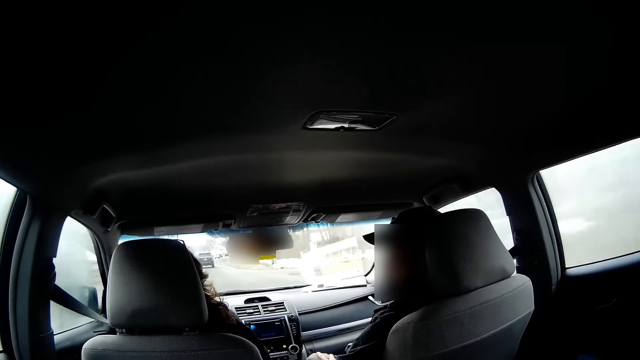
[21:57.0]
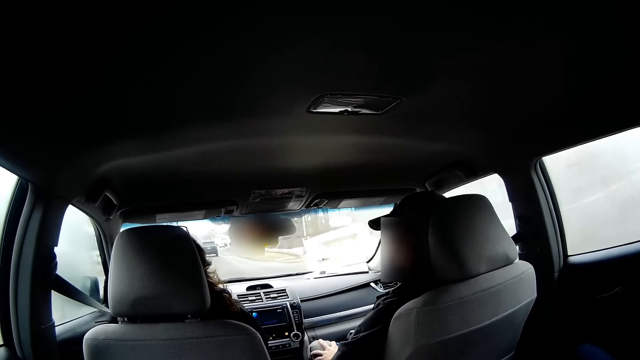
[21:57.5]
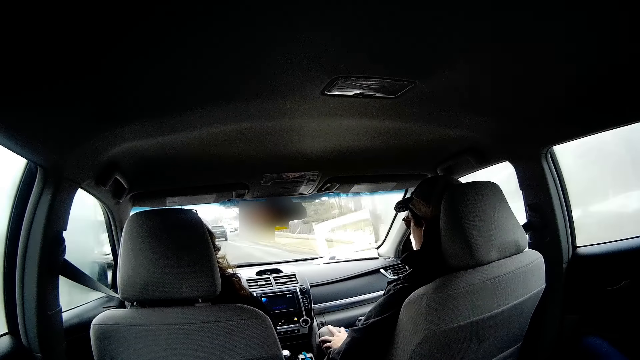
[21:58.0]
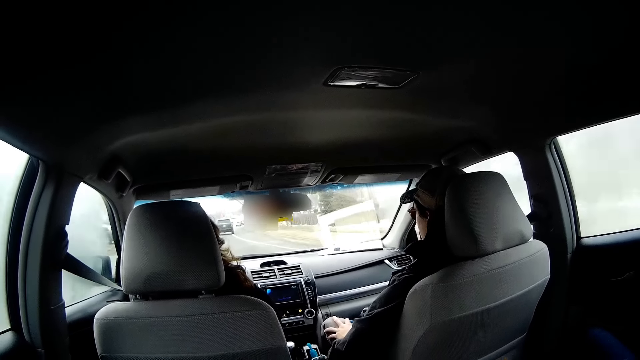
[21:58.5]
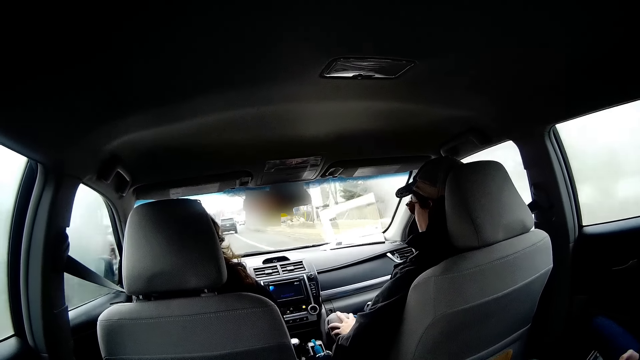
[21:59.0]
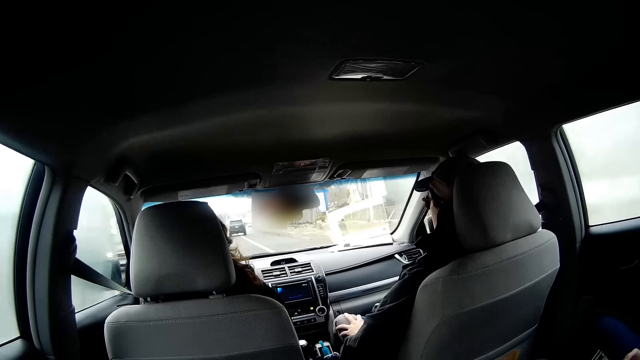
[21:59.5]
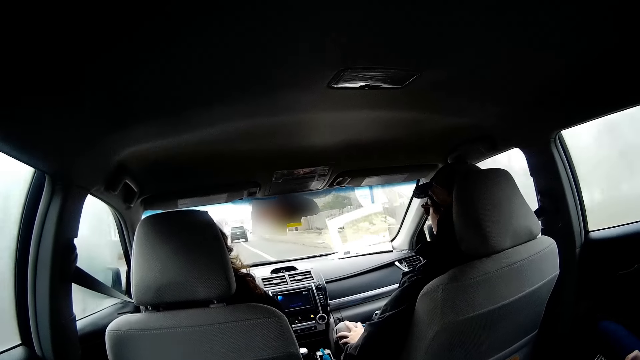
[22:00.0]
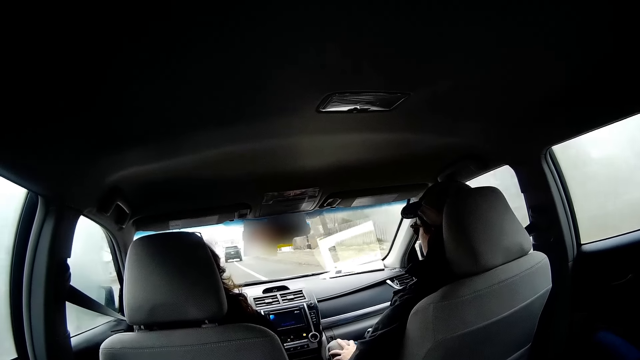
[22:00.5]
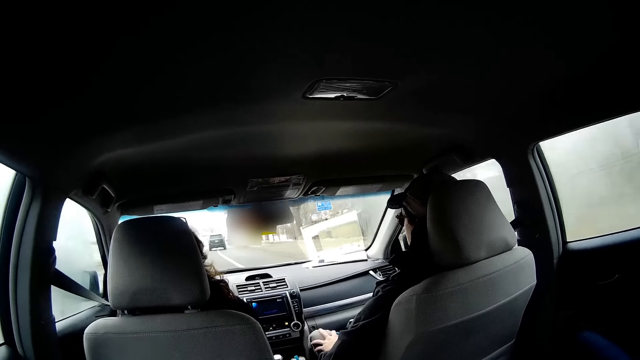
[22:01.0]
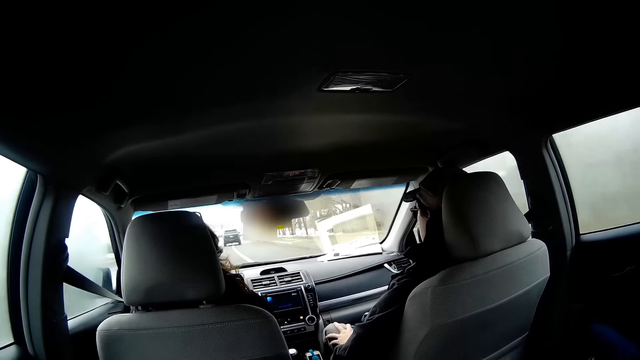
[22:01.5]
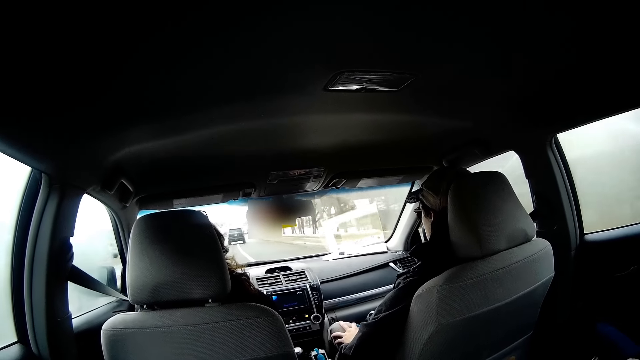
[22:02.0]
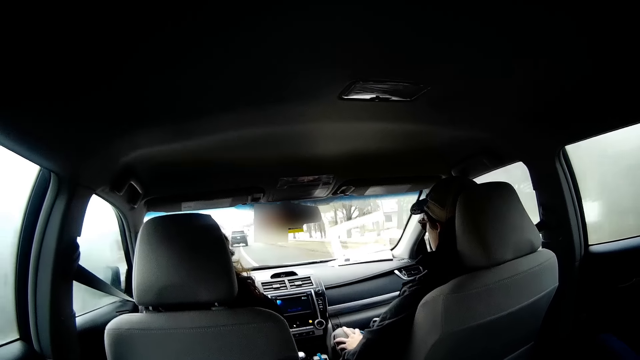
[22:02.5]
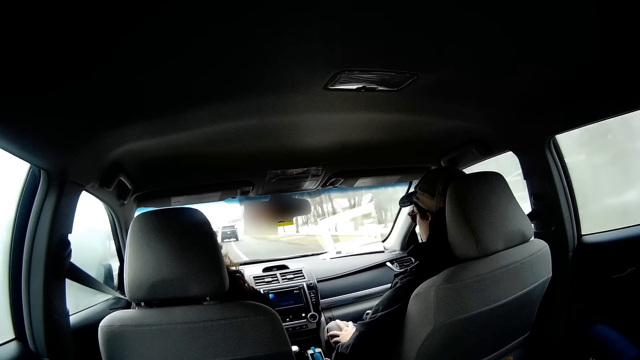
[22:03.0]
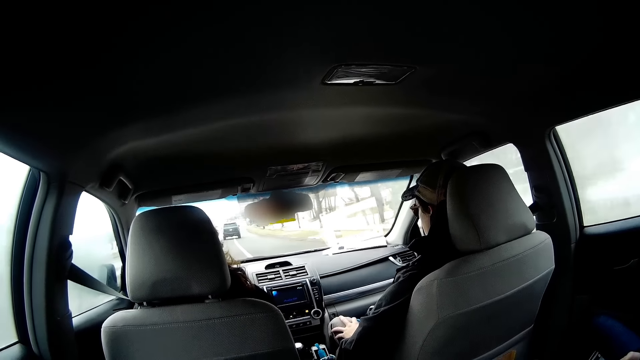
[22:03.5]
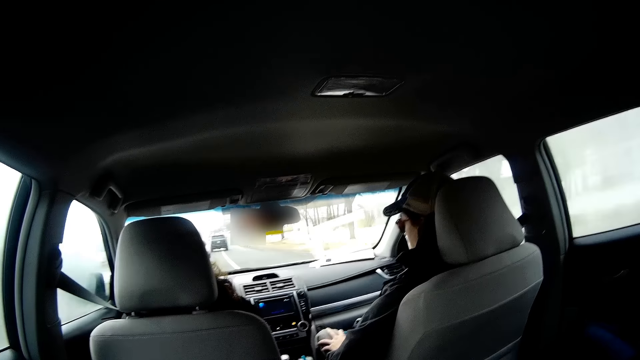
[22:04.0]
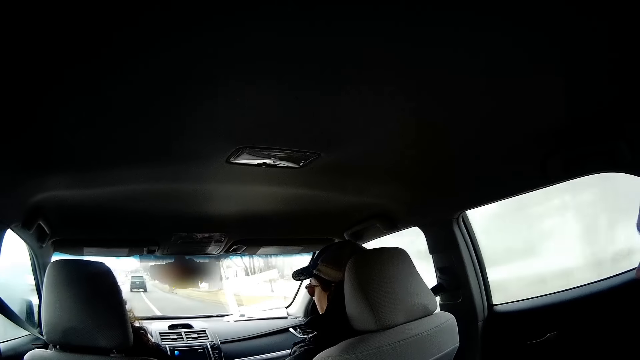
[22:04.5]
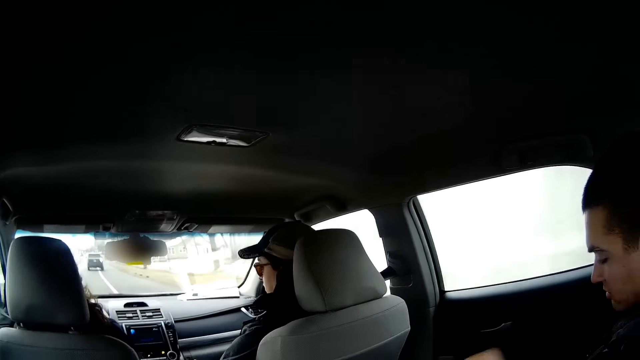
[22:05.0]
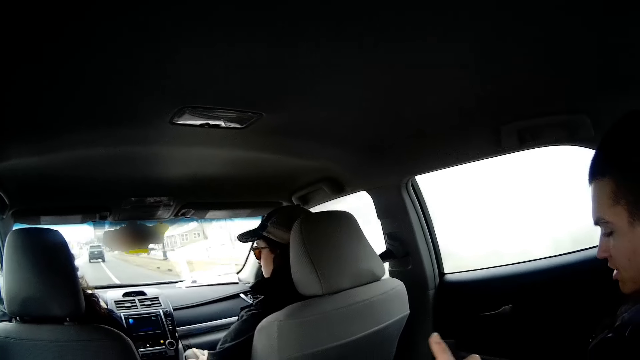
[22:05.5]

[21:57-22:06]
A person talks to another person. The other person drives the car.

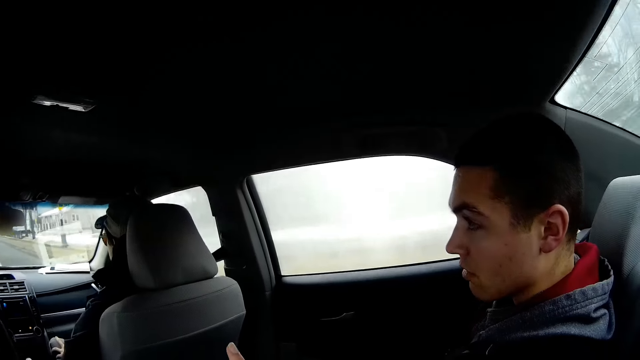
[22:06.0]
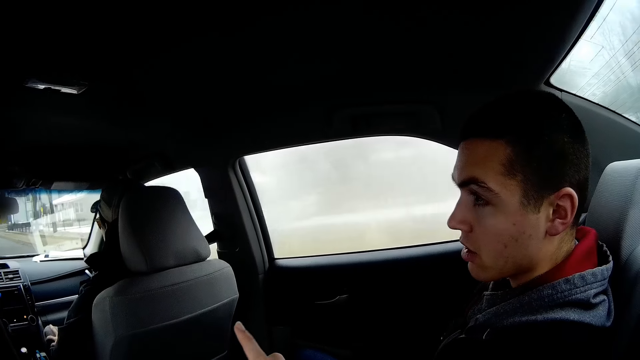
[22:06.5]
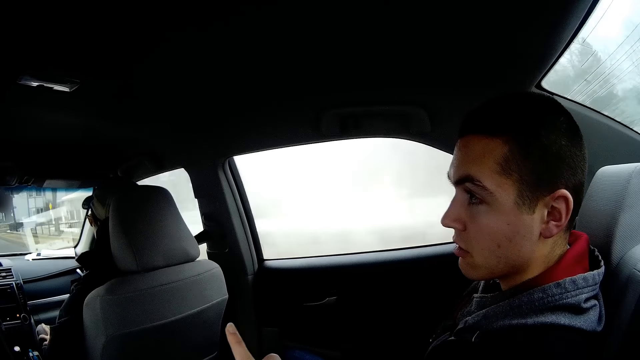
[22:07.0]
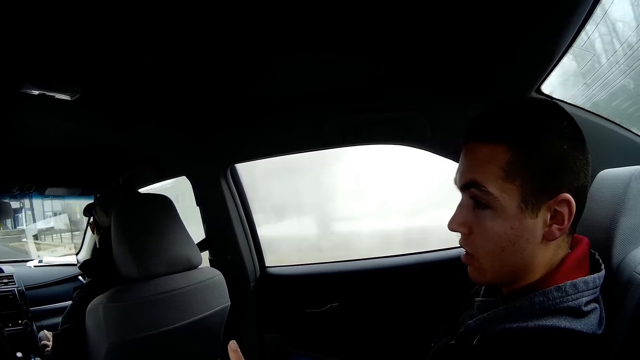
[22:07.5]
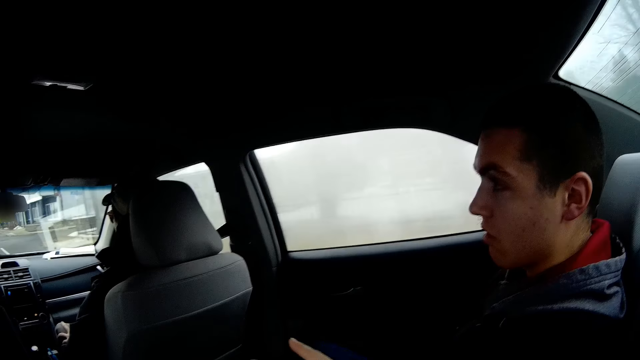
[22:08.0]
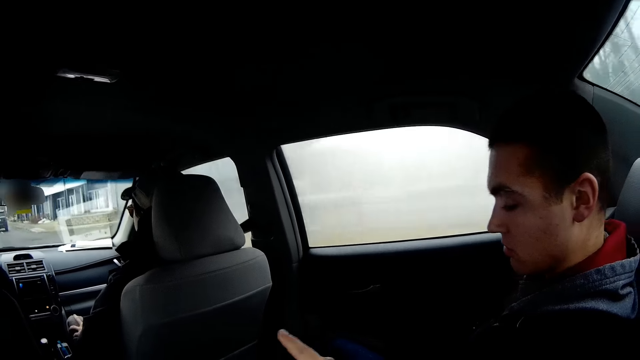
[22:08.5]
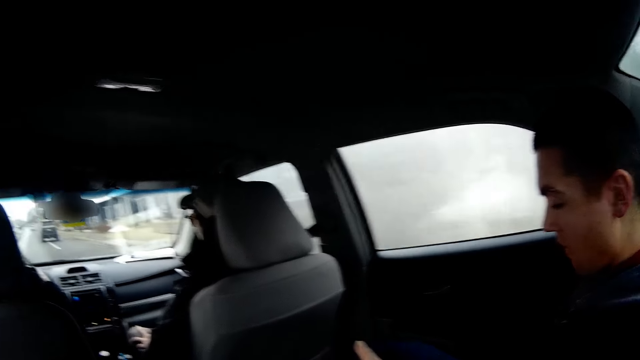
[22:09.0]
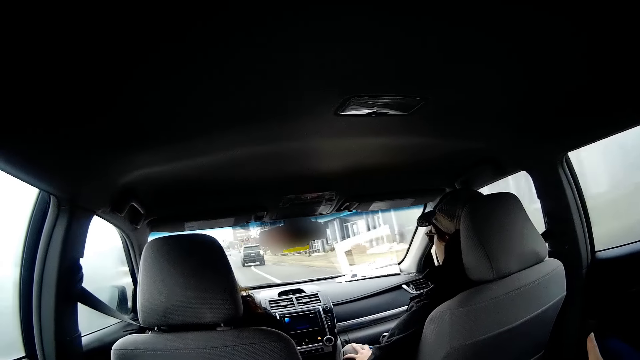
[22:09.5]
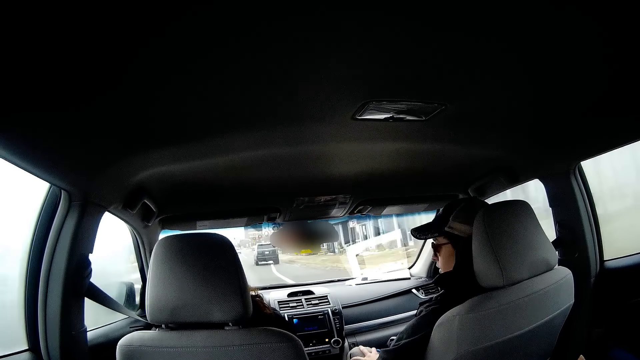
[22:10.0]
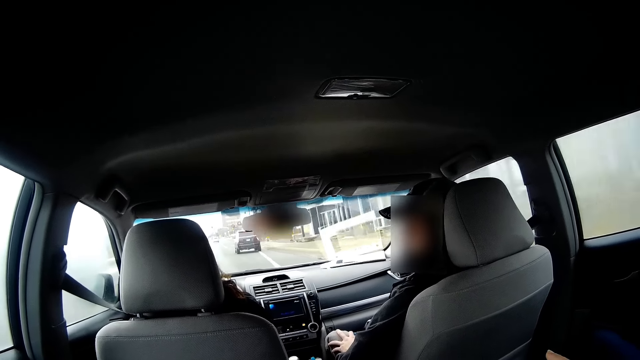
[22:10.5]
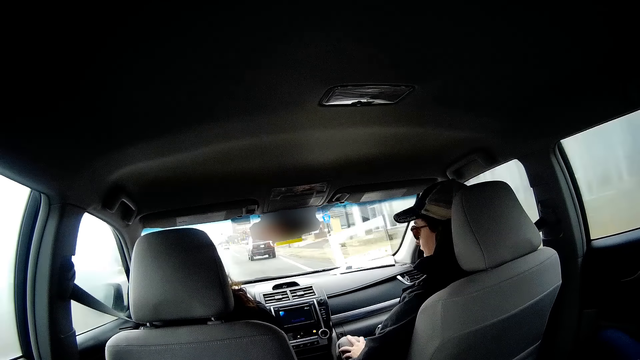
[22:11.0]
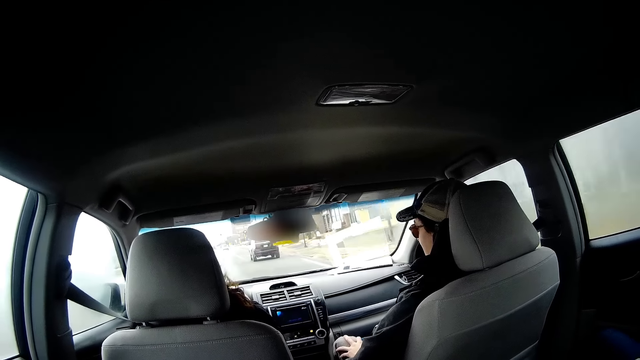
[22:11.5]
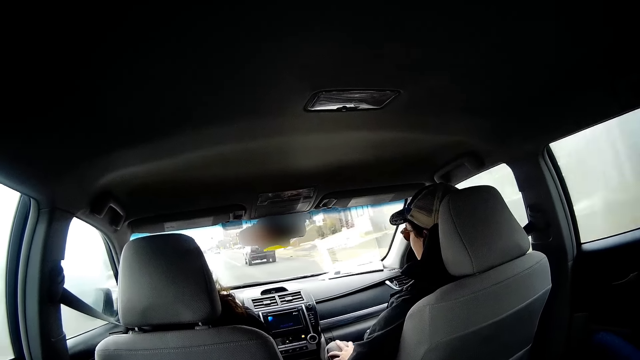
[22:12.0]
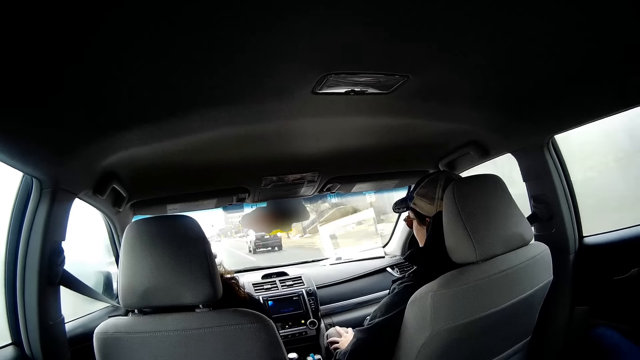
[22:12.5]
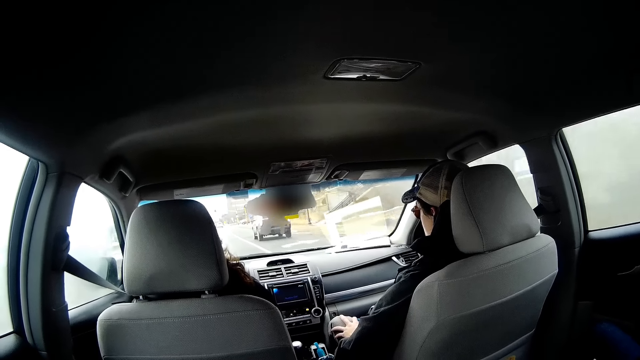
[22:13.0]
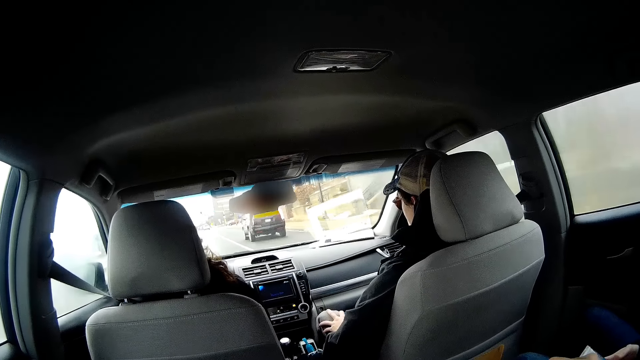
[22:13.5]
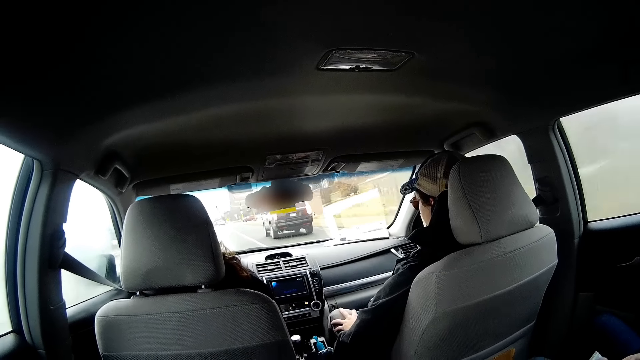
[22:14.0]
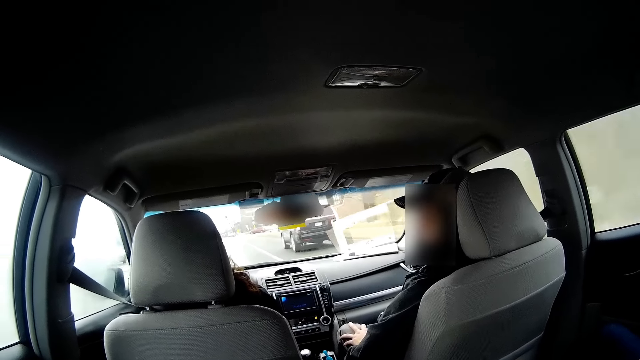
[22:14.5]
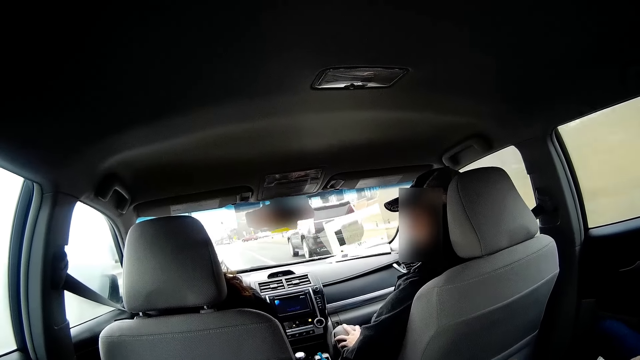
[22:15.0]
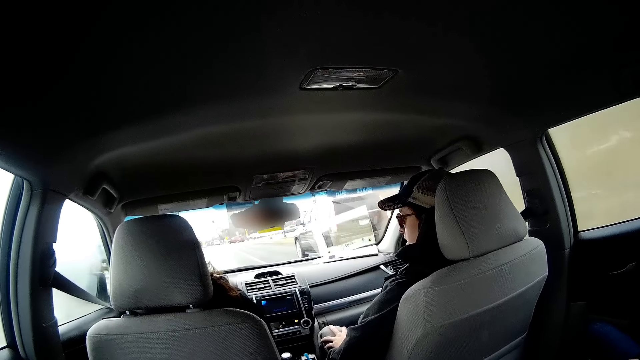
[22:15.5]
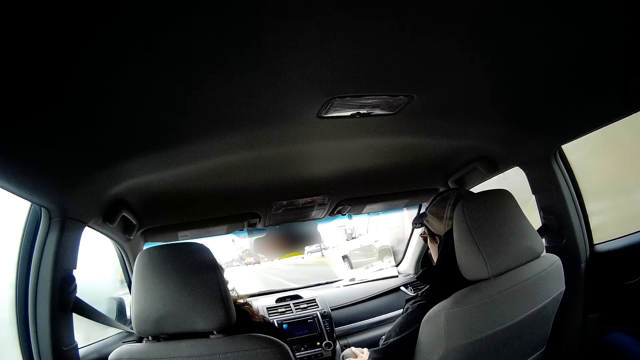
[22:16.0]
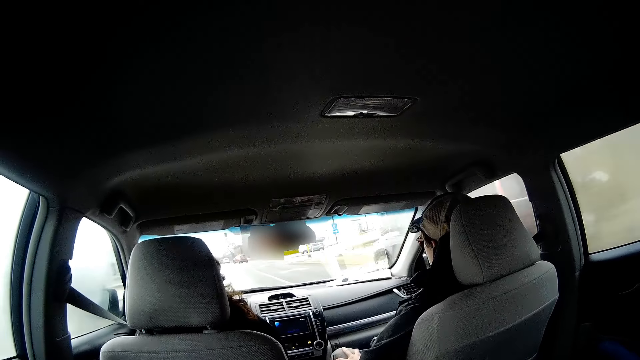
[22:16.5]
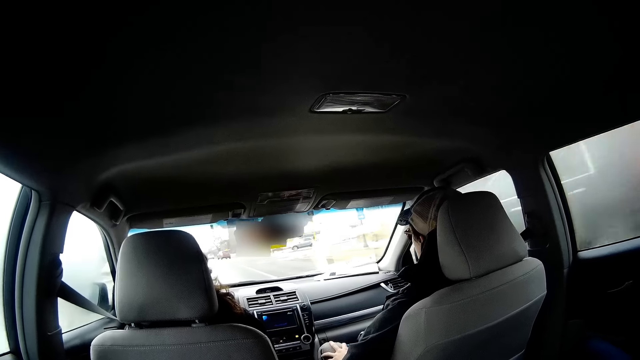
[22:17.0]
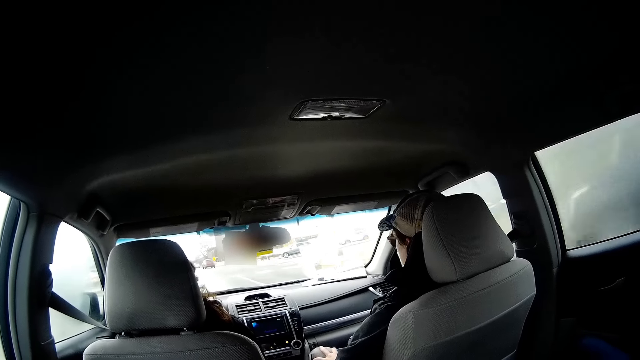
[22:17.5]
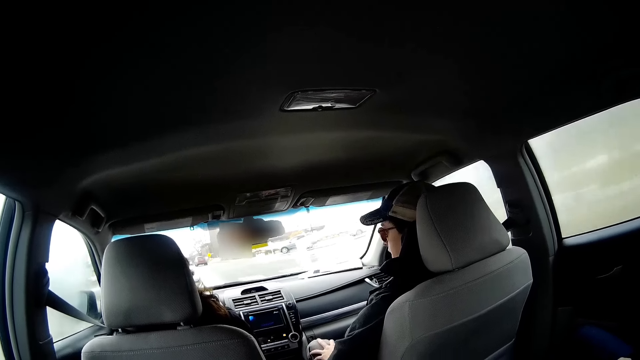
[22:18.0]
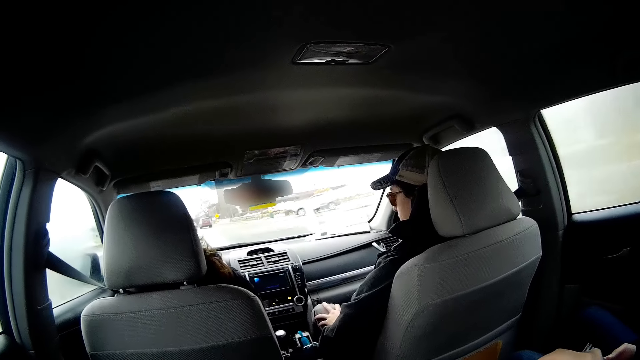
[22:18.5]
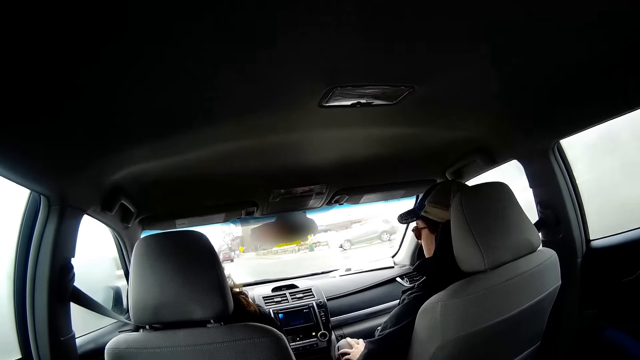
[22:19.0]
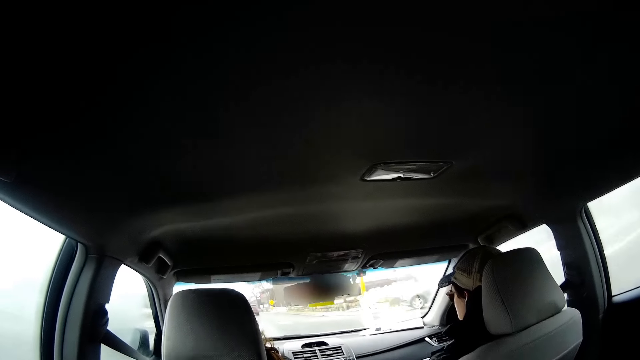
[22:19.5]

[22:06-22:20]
A person talks to the camera wearer. Another person drives the car. A third person talks to the second person. The second person drives the car. The third person talks to the second person. The second person drives the car.
